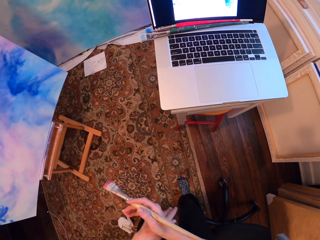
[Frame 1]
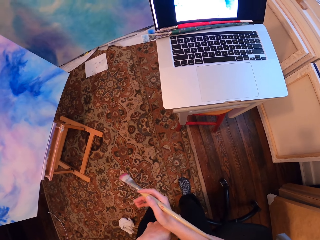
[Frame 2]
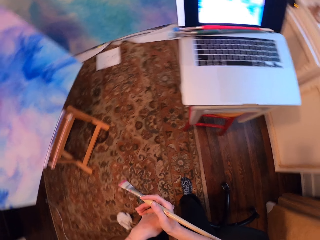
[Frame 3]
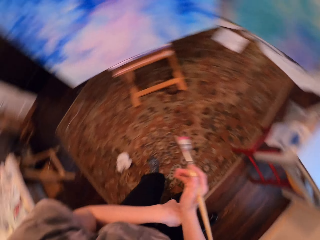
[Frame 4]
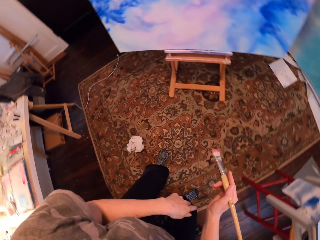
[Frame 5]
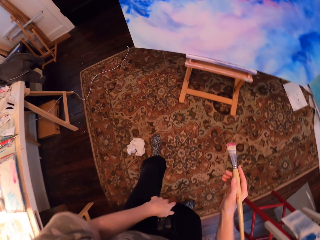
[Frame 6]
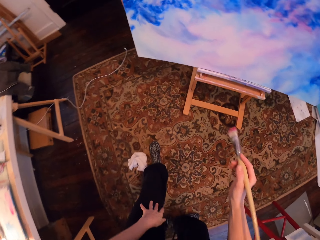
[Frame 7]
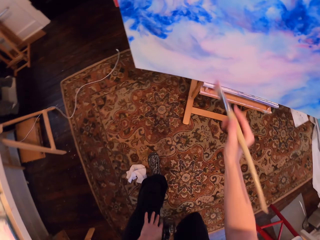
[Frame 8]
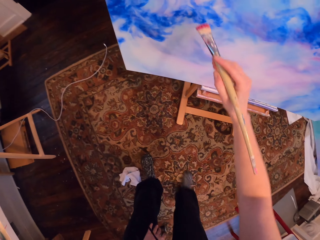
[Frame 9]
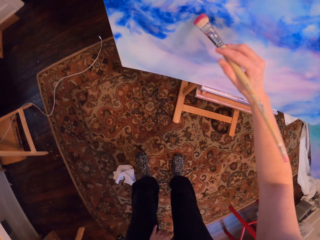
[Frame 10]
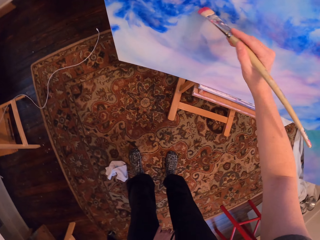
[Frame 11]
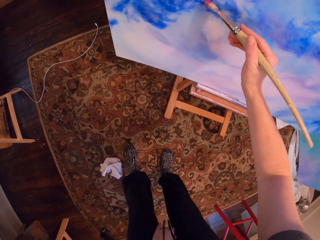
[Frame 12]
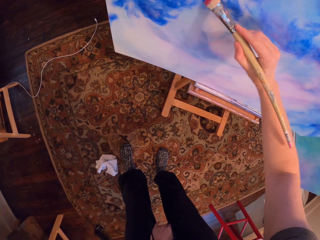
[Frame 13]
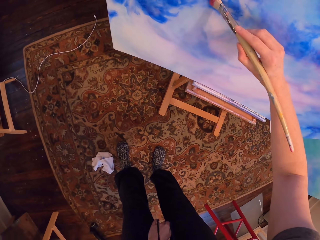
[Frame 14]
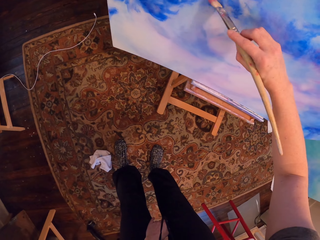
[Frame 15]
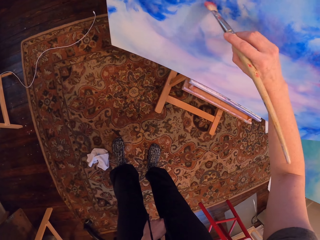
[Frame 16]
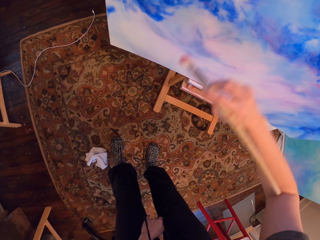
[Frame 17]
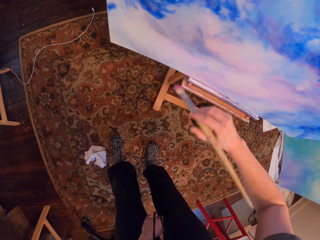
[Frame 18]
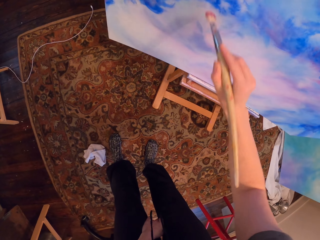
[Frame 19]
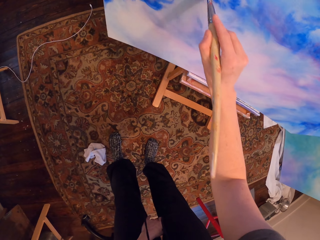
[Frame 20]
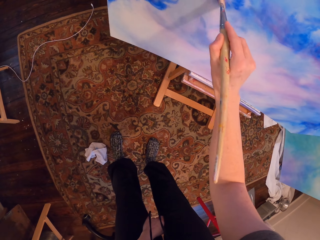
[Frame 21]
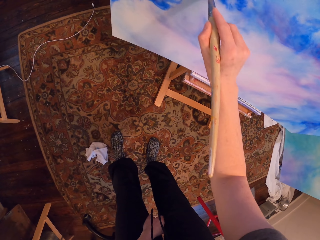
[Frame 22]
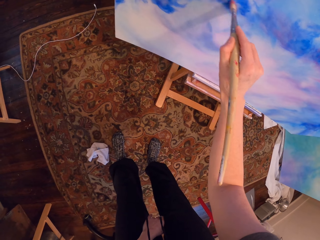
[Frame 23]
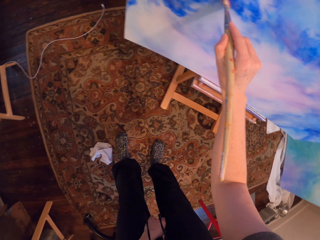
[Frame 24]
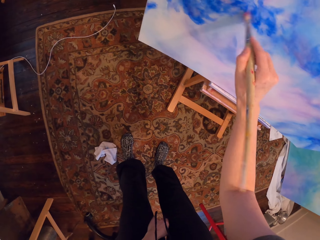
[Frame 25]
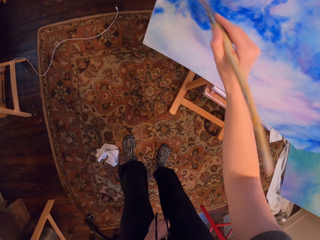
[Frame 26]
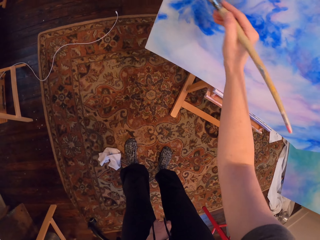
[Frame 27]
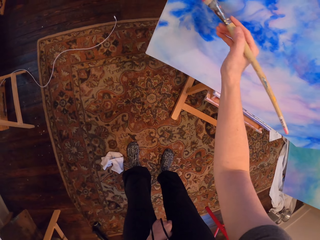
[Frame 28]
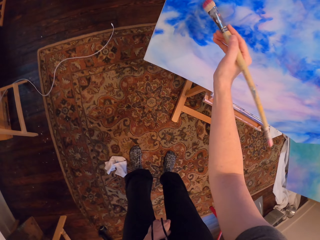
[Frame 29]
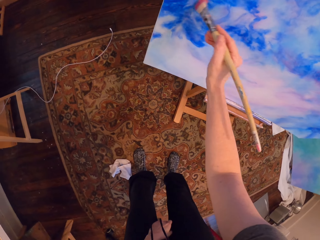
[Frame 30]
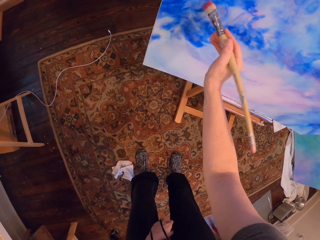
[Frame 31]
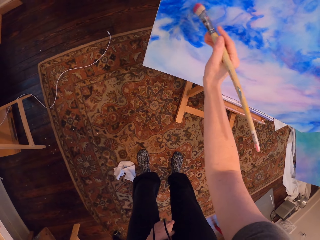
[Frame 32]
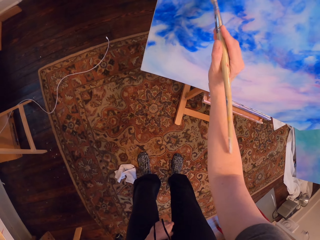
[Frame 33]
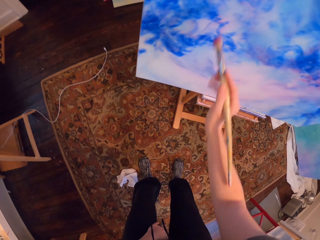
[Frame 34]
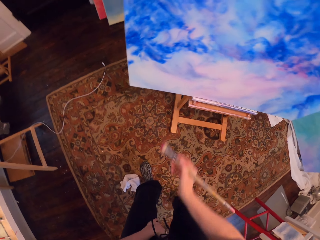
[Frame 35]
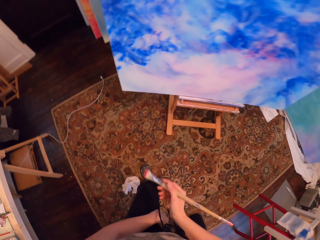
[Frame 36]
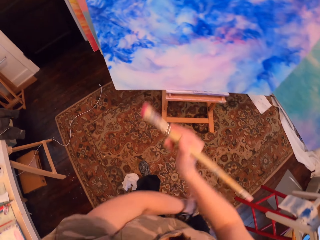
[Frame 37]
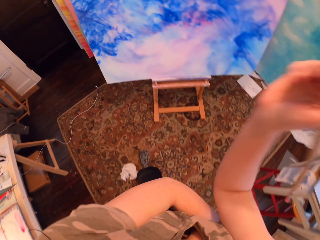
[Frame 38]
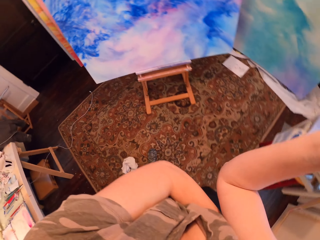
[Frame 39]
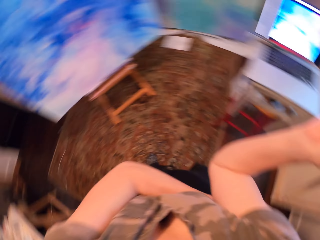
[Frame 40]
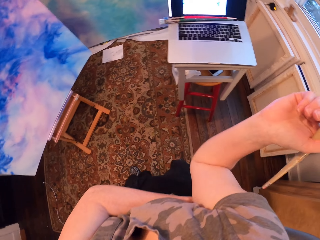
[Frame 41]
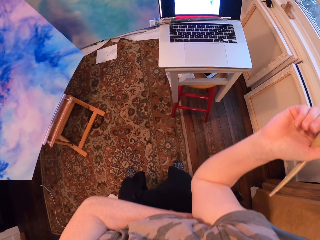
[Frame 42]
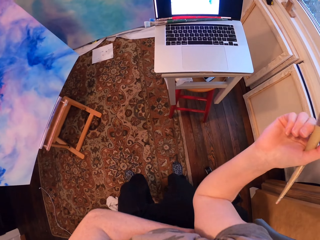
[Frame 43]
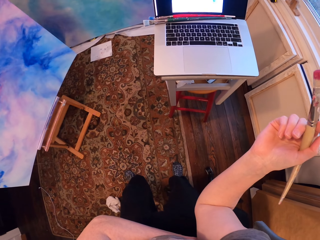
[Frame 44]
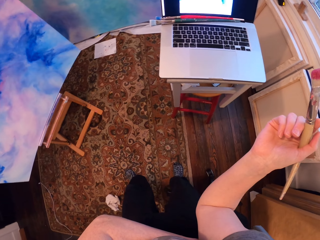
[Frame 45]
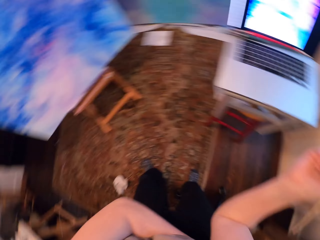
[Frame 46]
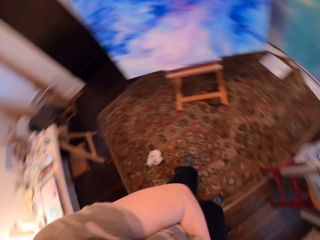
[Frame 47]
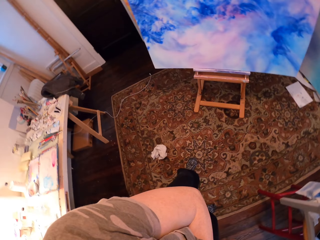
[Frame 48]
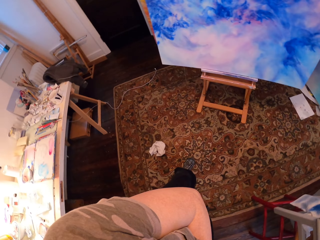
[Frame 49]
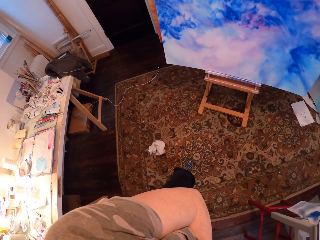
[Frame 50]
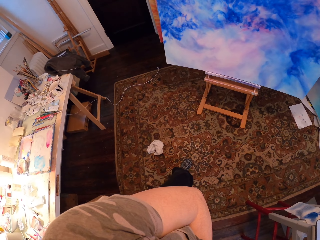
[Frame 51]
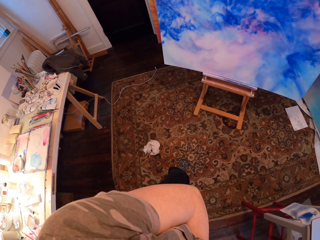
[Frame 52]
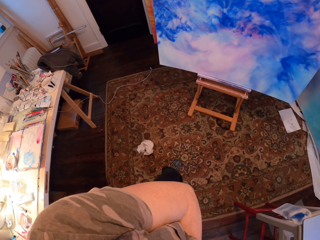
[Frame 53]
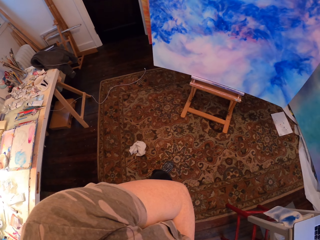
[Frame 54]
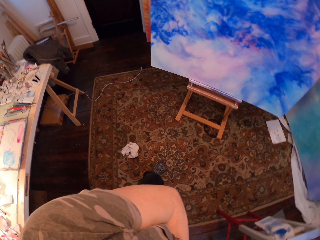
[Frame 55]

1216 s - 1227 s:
The camera wearer rubs the hands against each other. They paint the painting with the brush. They fold the hand and stand.

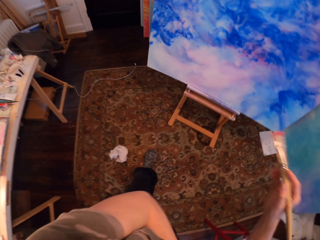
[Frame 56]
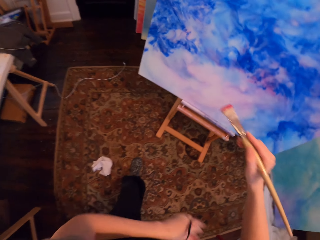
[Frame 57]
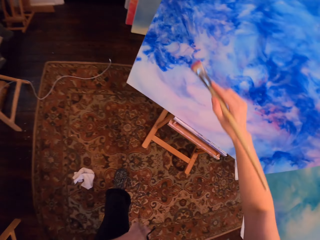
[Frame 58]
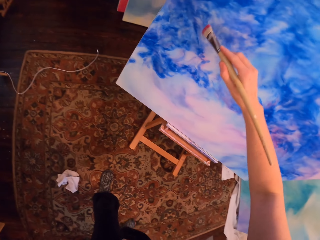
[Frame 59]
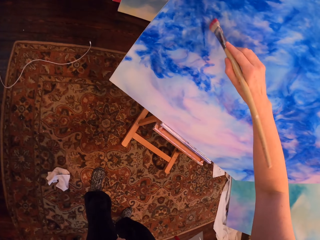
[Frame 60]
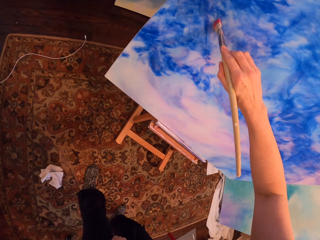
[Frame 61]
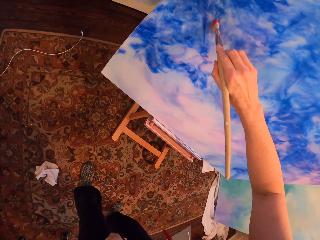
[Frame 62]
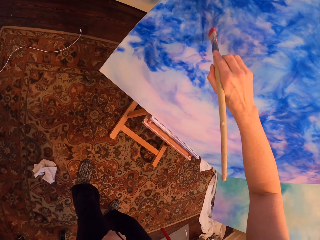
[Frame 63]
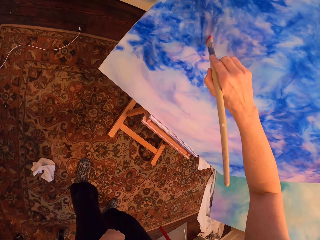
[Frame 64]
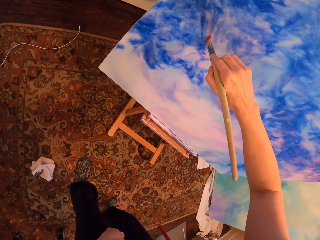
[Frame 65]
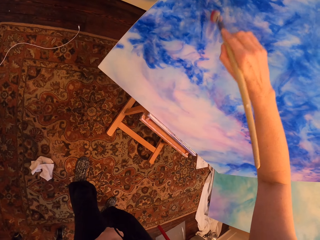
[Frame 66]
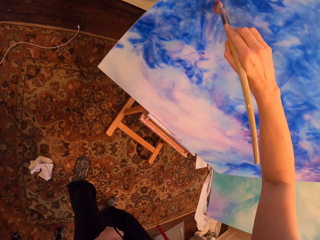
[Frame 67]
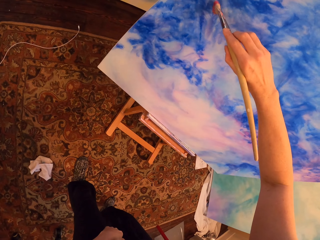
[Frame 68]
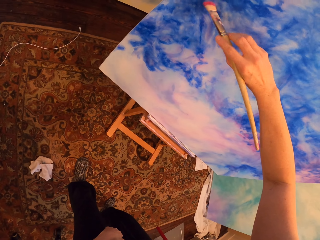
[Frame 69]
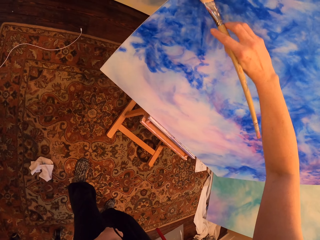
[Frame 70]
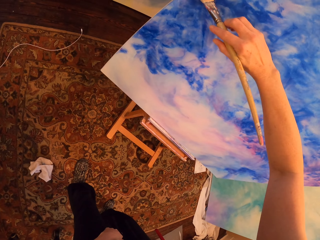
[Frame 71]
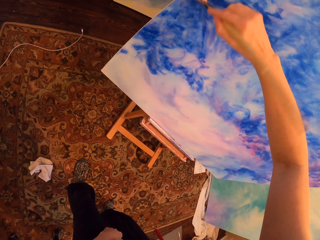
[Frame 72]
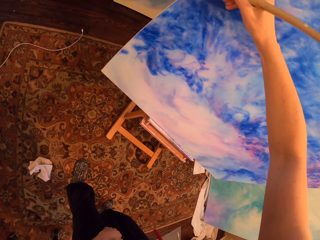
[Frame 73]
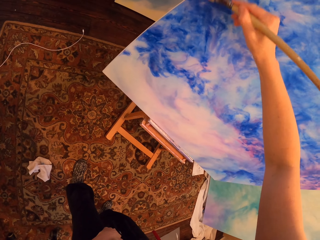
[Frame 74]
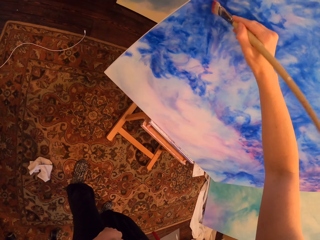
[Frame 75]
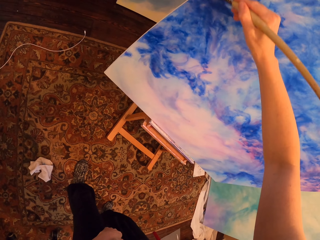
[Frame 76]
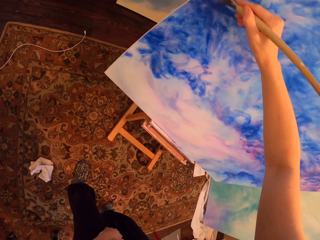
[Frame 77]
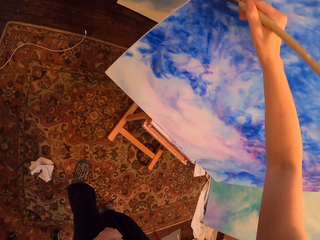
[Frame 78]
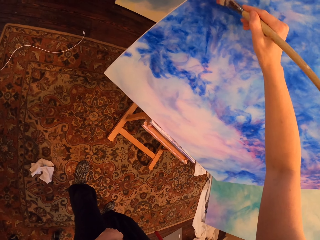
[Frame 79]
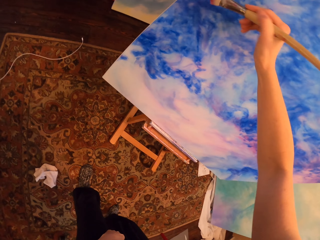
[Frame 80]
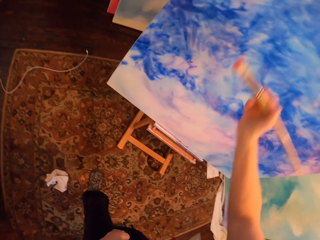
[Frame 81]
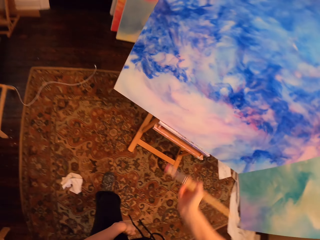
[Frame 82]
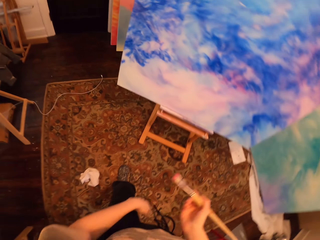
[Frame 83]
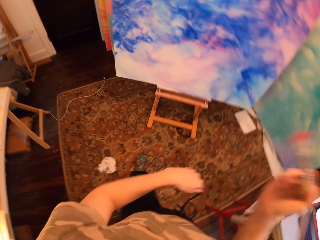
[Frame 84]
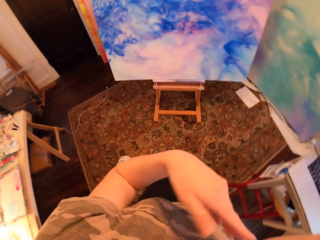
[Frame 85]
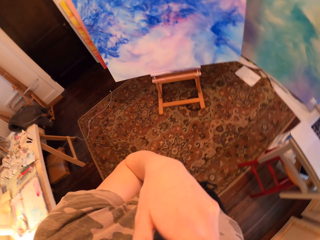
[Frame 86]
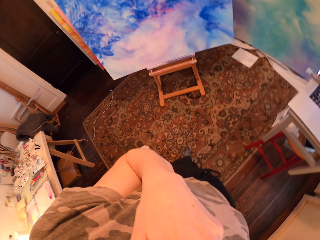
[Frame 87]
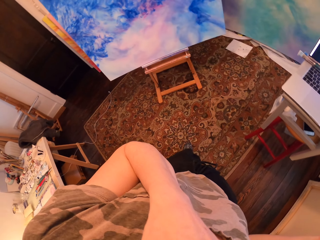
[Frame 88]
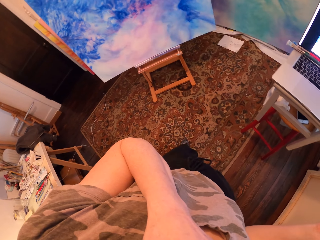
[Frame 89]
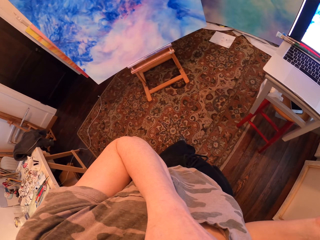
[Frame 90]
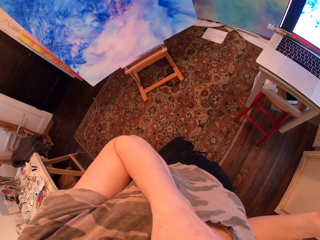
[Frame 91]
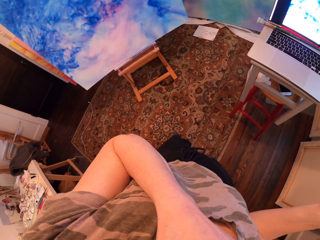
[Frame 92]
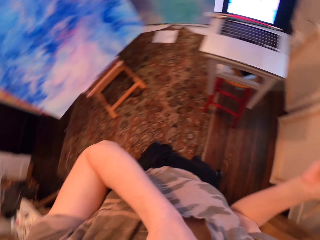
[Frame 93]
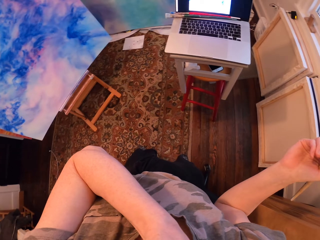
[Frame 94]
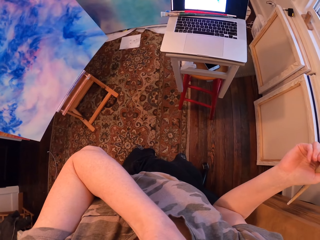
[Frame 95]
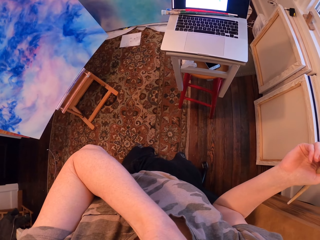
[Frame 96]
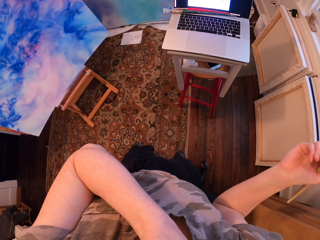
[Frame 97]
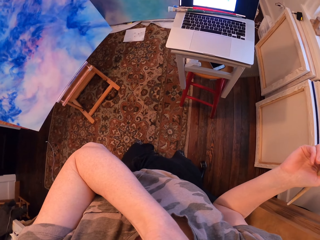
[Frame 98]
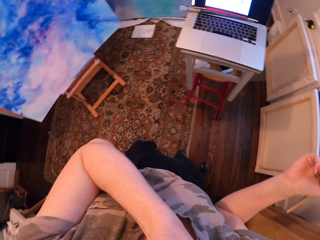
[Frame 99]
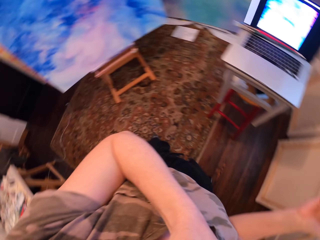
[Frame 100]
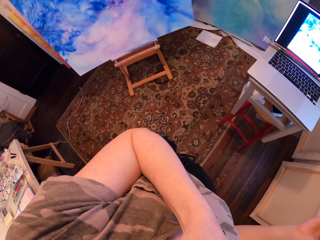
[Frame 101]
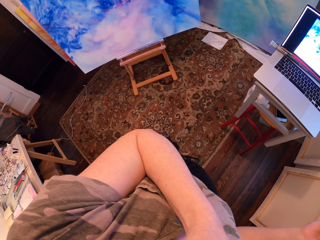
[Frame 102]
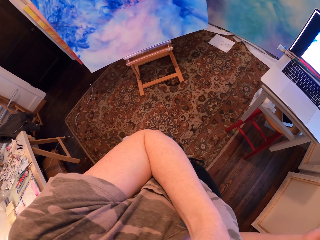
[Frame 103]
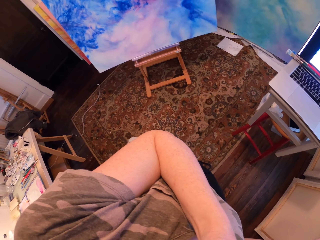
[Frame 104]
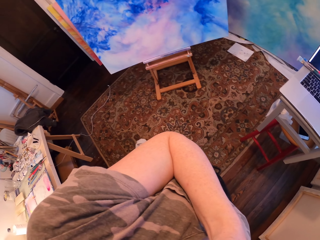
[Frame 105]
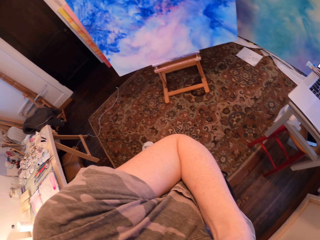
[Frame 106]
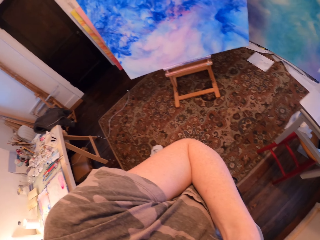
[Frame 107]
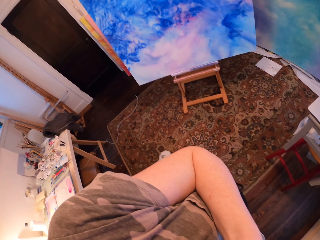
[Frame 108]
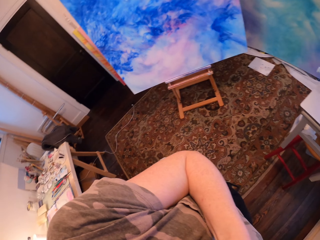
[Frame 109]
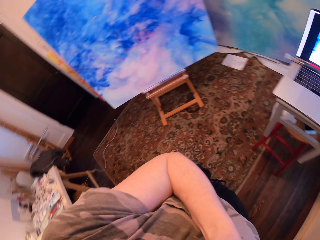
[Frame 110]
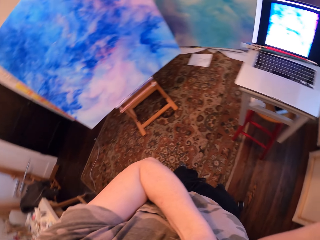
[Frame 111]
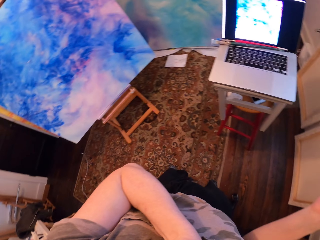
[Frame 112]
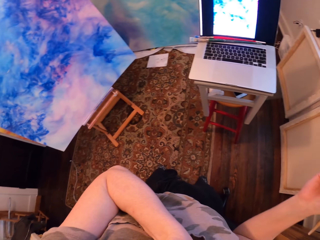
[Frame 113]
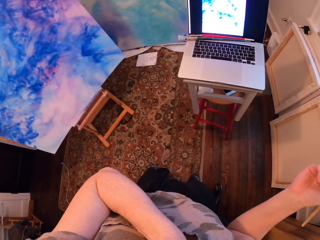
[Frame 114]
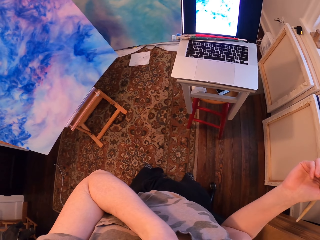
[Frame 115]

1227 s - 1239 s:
The camera wearer stares at the painting. They paint the painting with the brush. They stand. They stare at the laptop.
